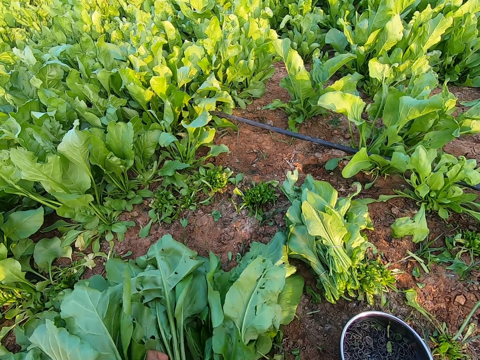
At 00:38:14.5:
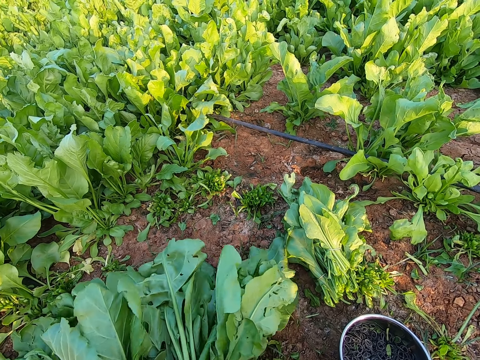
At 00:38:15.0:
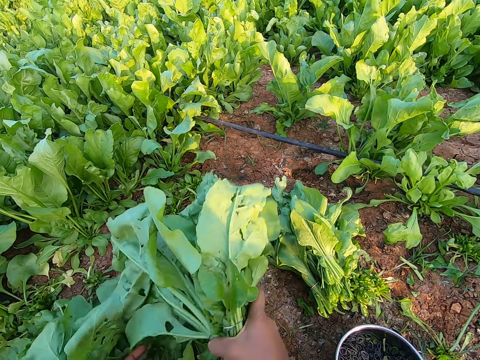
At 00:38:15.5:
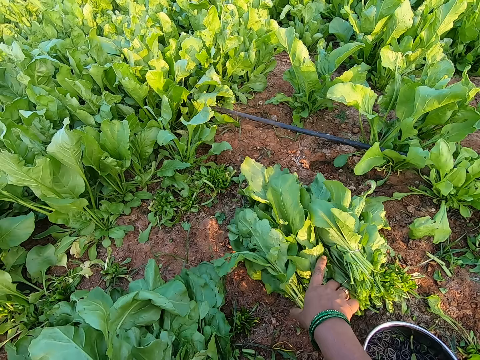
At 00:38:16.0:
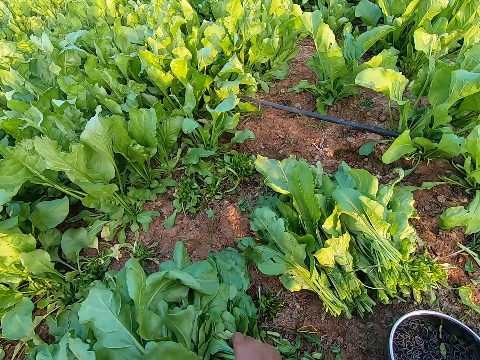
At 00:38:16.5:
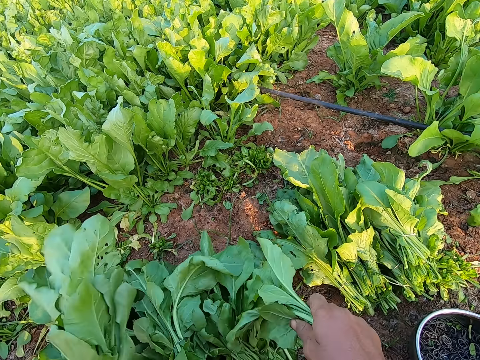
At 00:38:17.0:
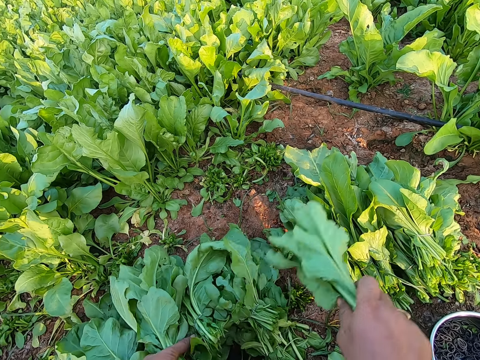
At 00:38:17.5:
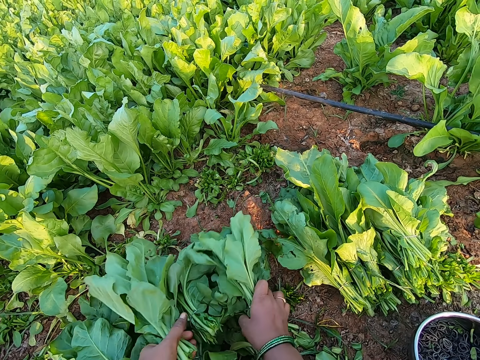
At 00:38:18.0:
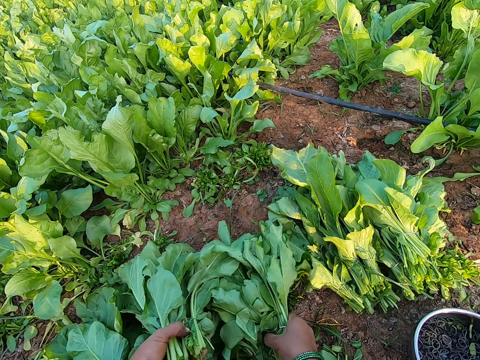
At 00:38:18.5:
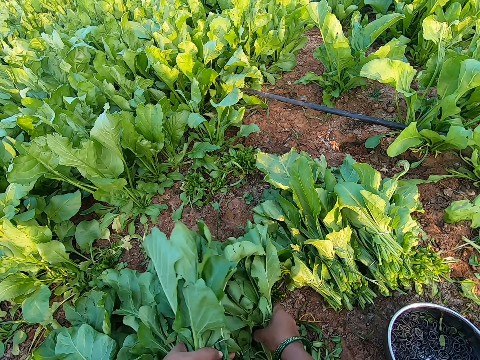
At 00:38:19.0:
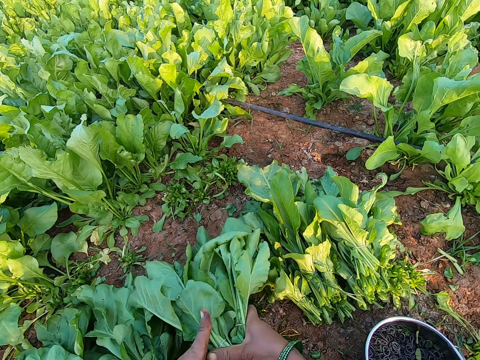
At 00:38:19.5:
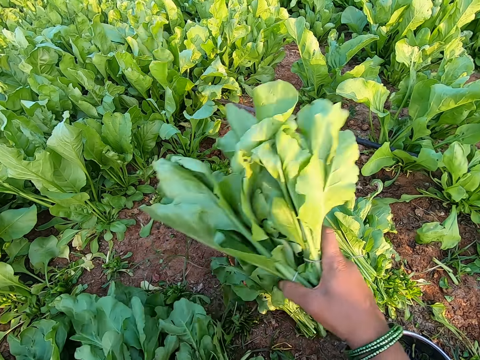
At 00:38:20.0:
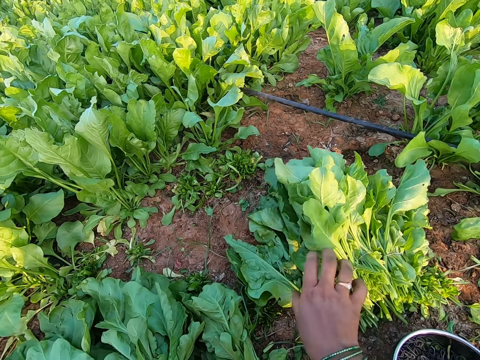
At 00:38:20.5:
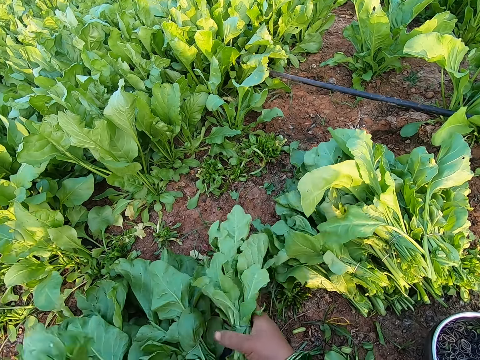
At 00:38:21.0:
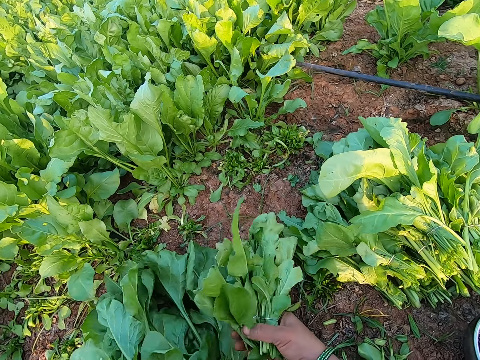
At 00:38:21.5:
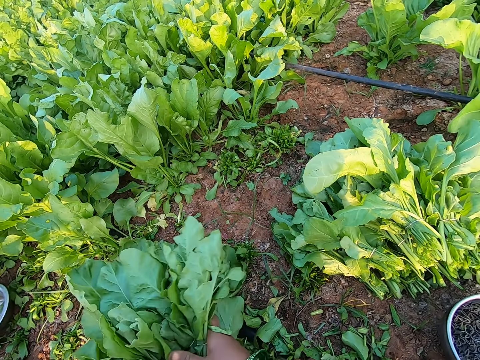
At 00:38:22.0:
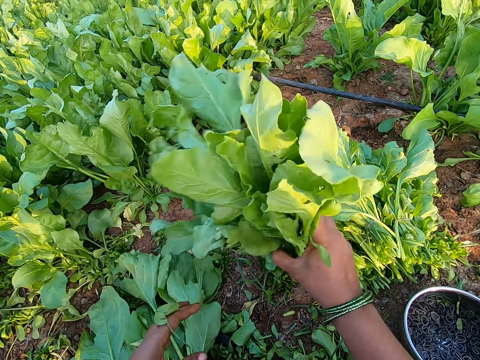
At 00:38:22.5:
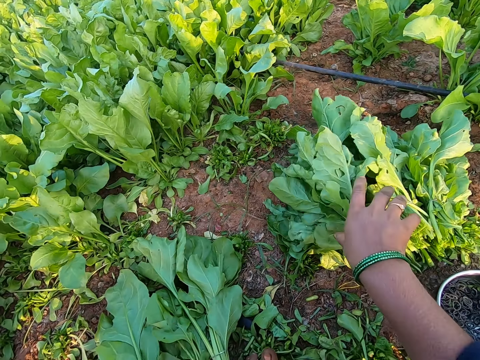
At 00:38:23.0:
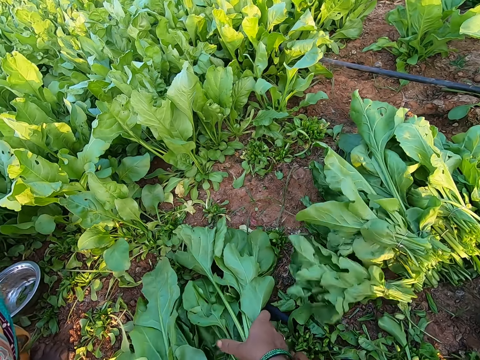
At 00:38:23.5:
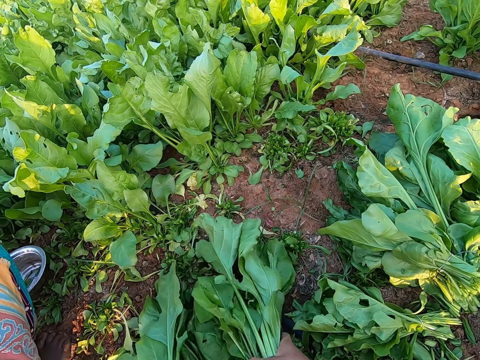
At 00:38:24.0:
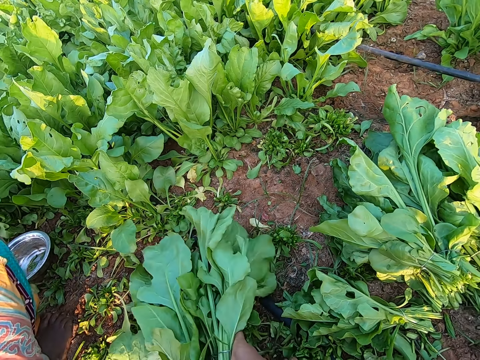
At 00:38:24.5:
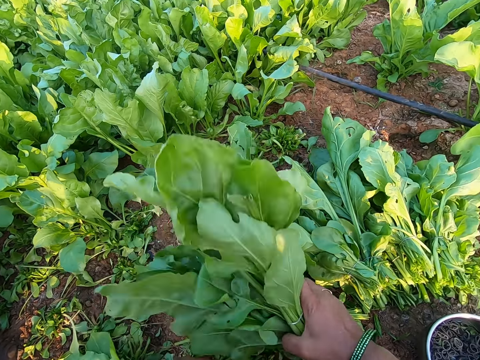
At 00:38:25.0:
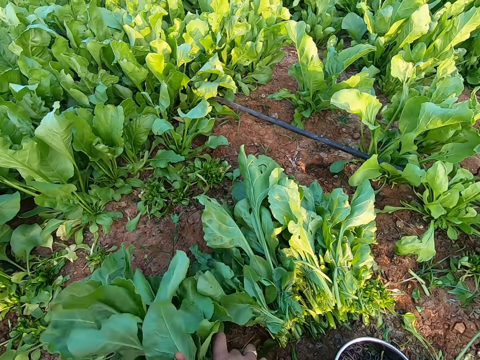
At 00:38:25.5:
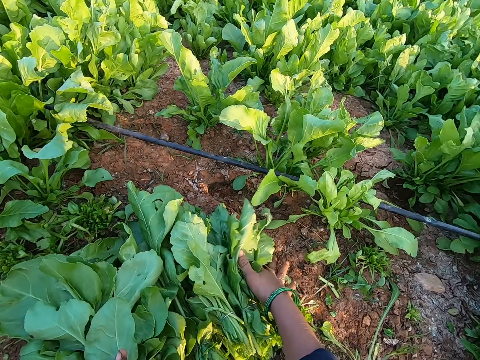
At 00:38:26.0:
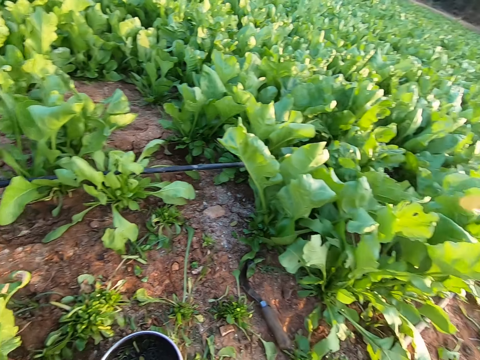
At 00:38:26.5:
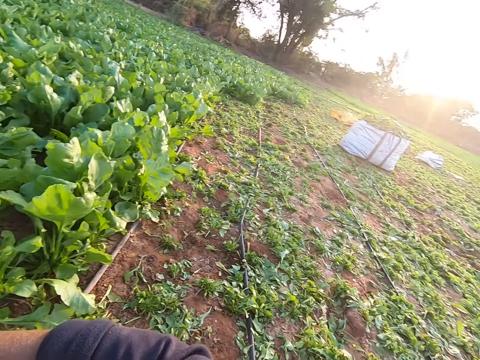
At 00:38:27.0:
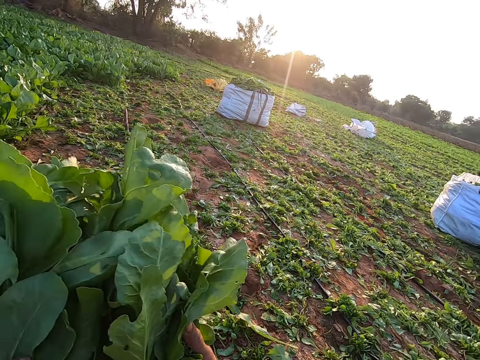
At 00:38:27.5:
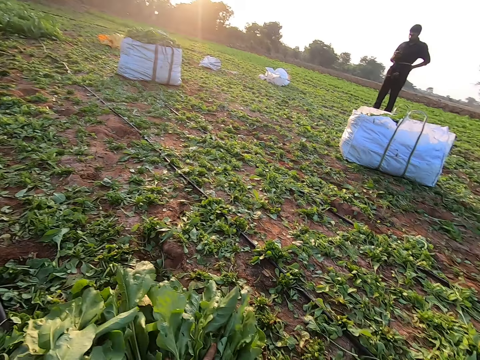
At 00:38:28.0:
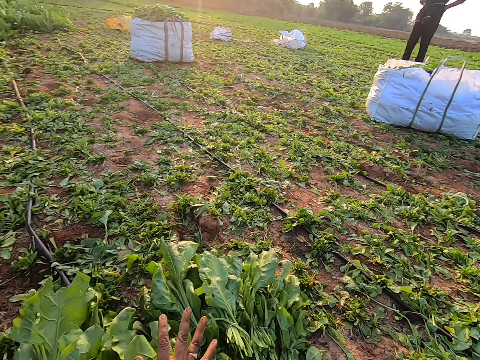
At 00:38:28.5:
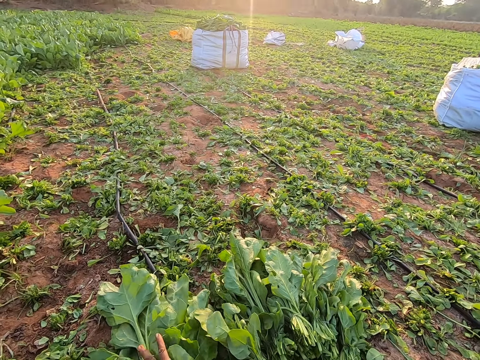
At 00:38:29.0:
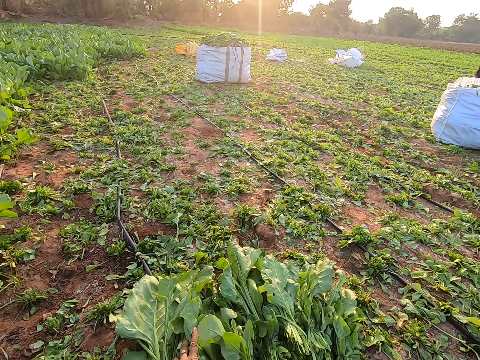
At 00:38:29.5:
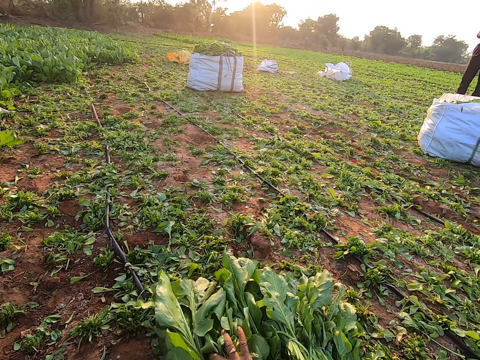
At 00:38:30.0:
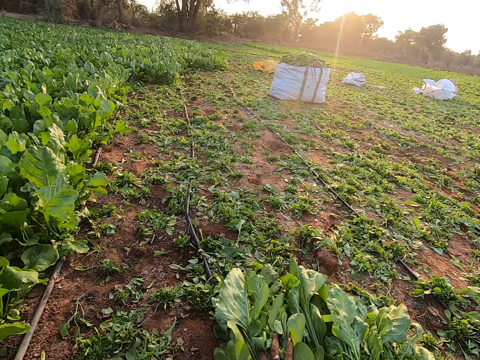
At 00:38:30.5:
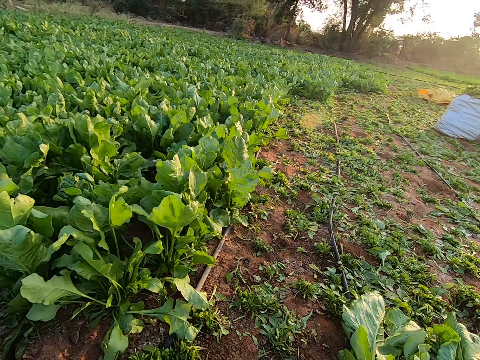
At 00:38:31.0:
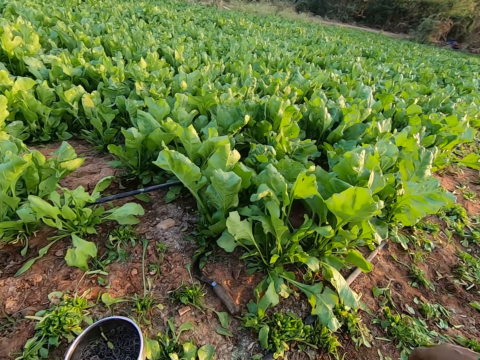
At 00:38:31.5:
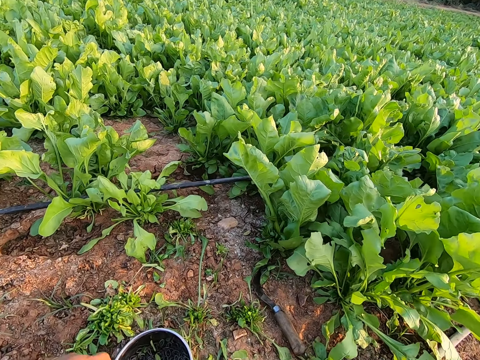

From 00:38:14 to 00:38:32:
The camera wearer packs a bunch of lettuce plant from the ground with her hand. She drops the lettuce plant in her right hand on the ground. She packs a bunch of lettuce plant from the ground with both hands. She packs a bunch of lettuce plant again. She holds the lettuce plant in her hands together. She drops the lettuce plant in her right hand on the ground. She packs a bunch of lettuce plant from the ground with both hands. She drops the lettuce plant in her right hand on the ground. She packs a bunch of lettuce plant from the ground with both hands. She drops the lettuce plant in her right hand on the ground. She packs a bunch of lettuce plant from the ground with both hands. She walks around. She drops the lettuce plant in her right hand on the ground. She moves the lettuce plant on the ground with her right hand. She looks around.

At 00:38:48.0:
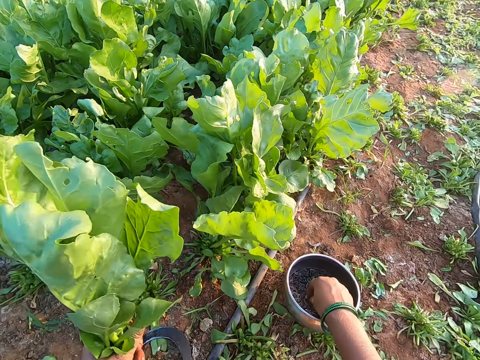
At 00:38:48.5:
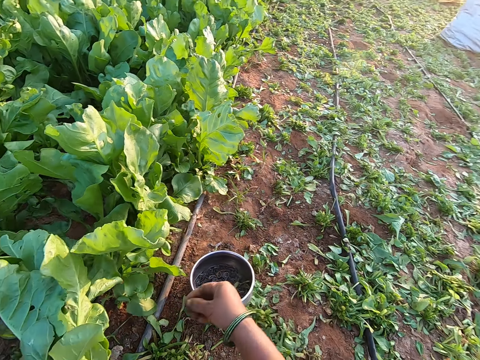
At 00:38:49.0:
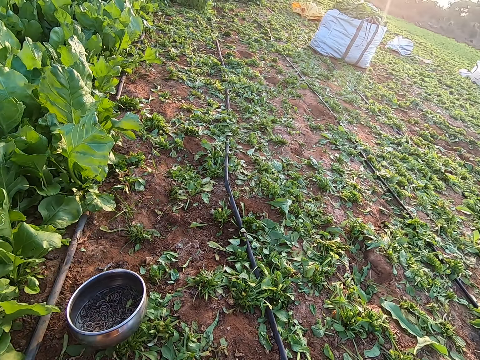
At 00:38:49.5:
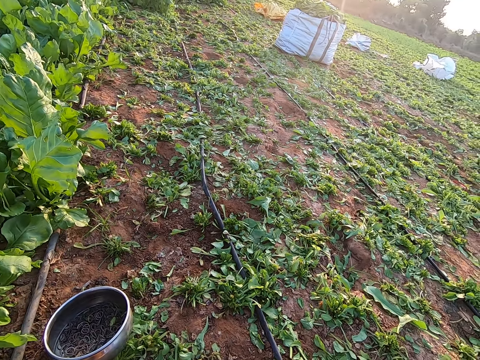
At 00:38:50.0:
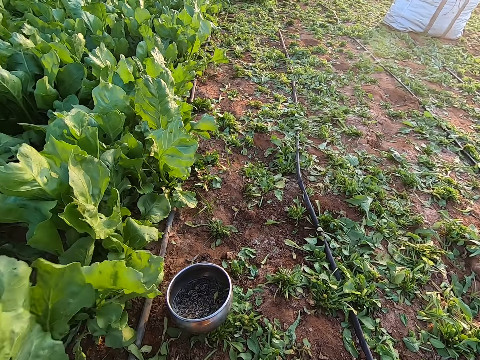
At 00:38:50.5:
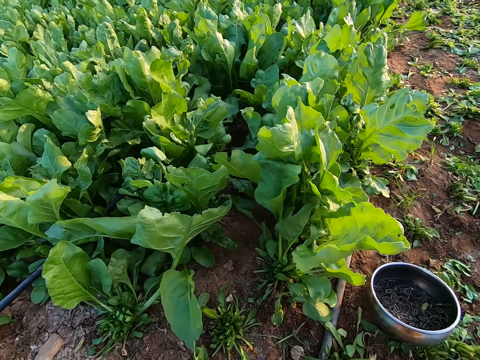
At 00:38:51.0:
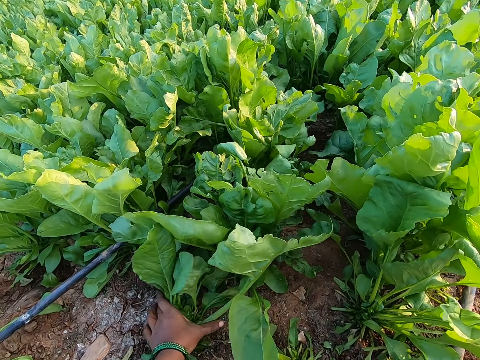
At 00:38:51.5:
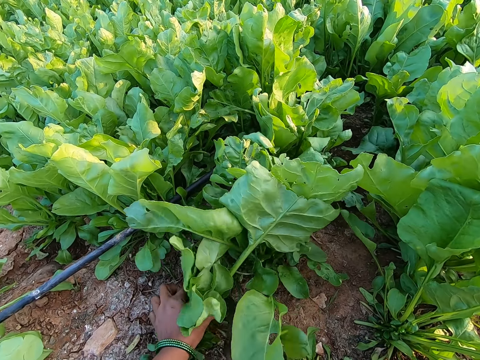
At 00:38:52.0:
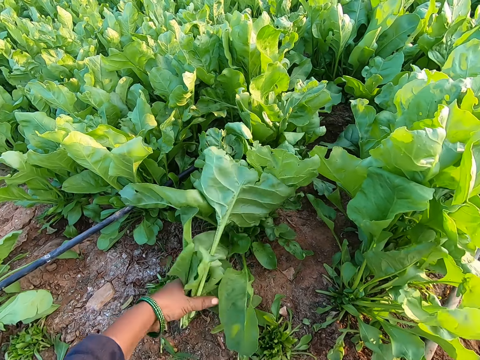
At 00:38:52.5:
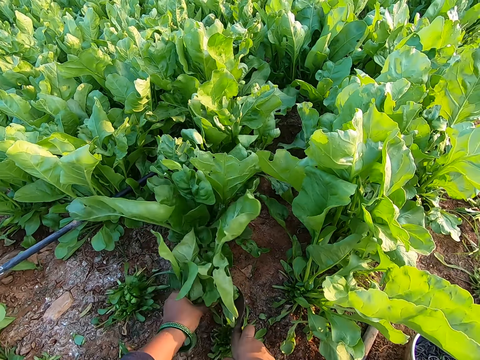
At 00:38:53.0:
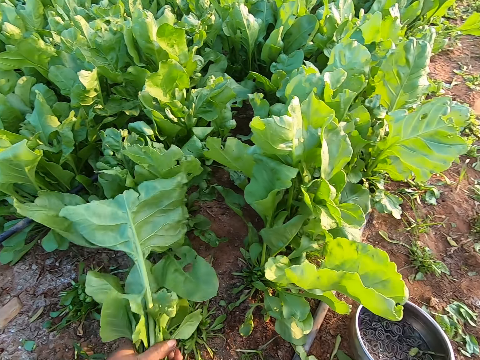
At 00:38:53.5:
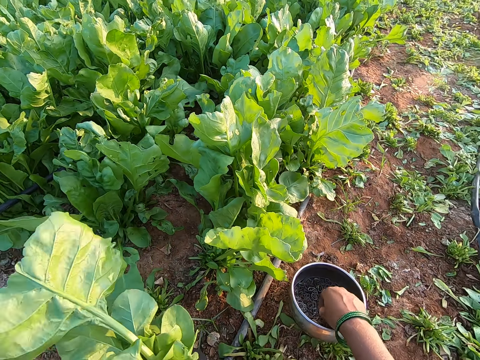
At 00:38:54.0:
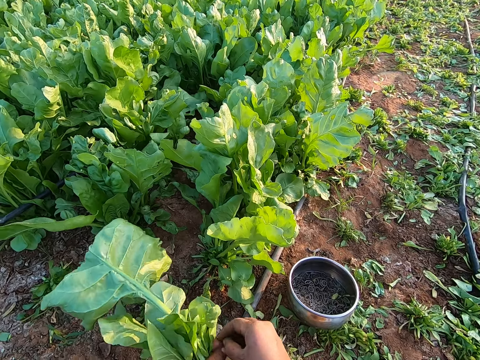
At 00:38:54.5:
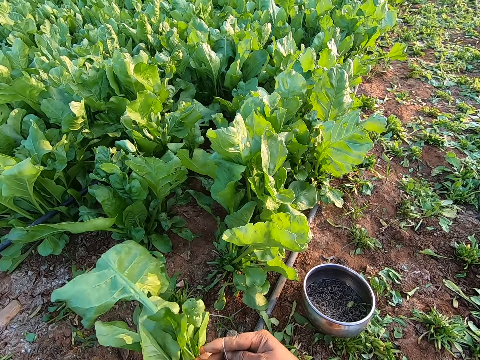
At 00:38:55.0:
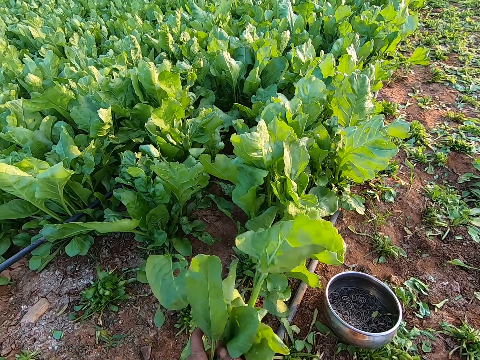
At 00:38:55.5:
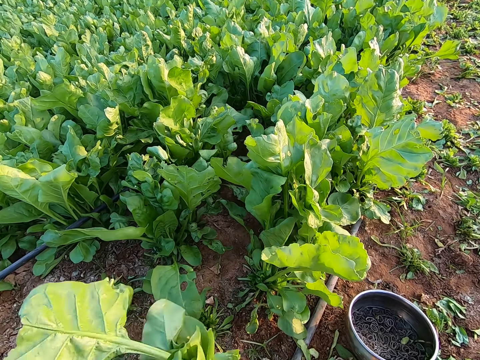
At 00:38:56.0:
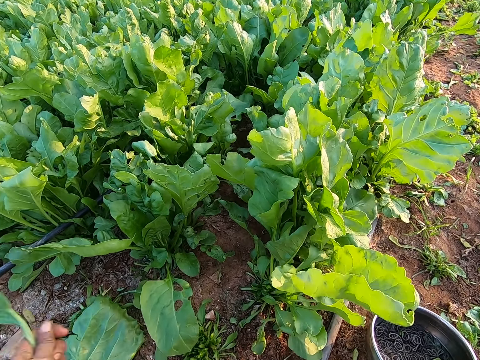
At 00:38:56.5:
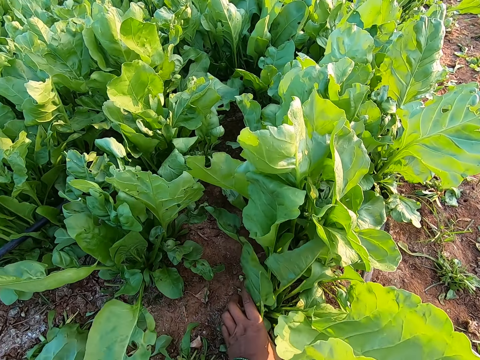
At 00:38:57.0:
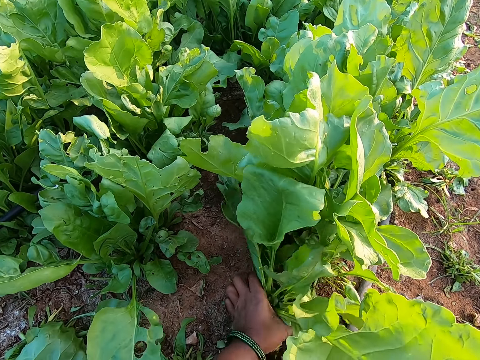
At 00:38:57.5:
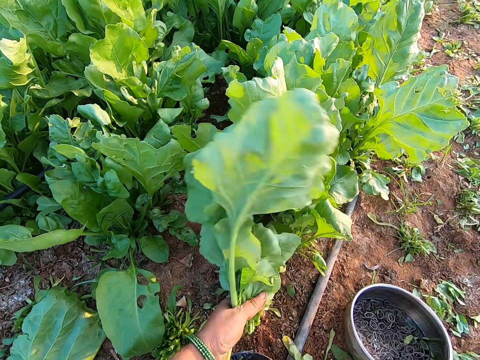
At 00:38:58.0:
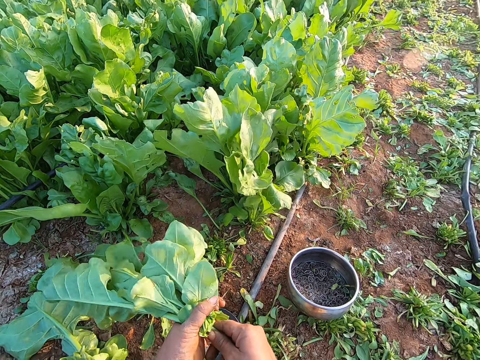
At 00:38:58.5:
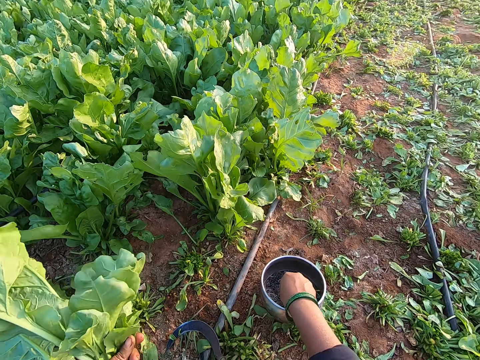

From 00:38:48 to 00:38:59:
The camera wearer picks the rubber or band. She binds the lettuce plant or kale with the band in her right hand. She holds the lettuce plant with her left hand. She cuts the lettuce plant with the sickle in her right hand. She holds the lettuce plant with her left hand. She cuts the lettuce plant with the sickle in her right hand. She picks the band from the bowl with her right hand. She holds the band with both hands. She binds the lettuce plant with the band in her right hand. She uproots the lettuce plant from the ground with her left hand. She cuts the kale.
